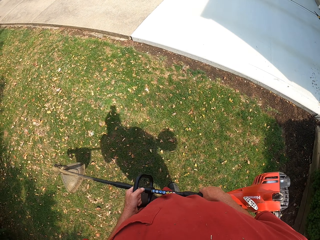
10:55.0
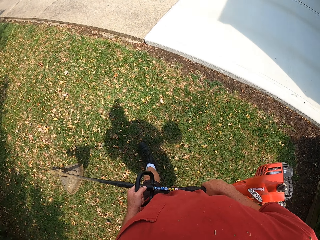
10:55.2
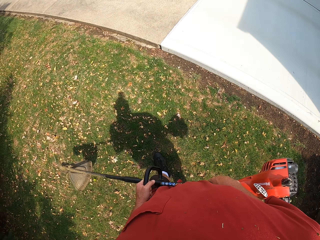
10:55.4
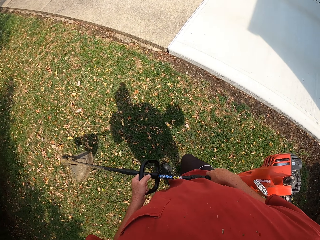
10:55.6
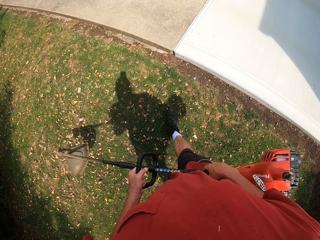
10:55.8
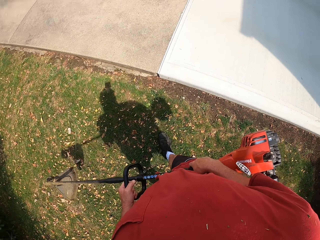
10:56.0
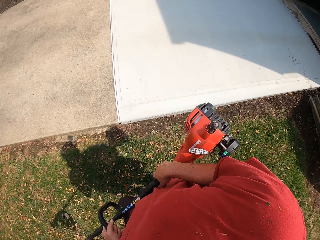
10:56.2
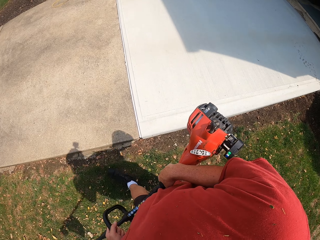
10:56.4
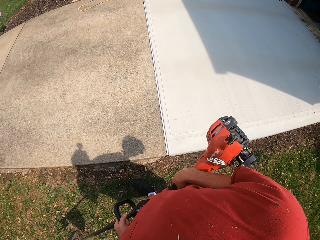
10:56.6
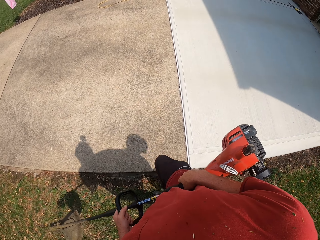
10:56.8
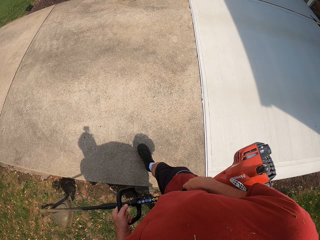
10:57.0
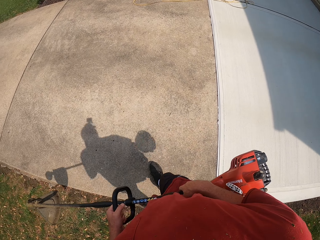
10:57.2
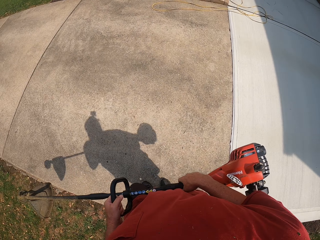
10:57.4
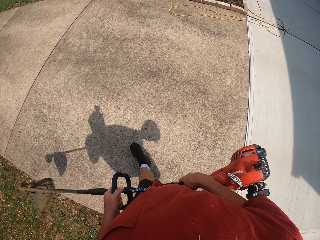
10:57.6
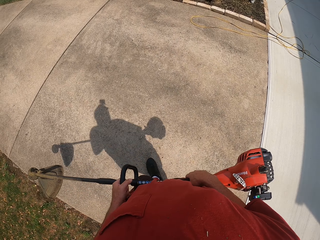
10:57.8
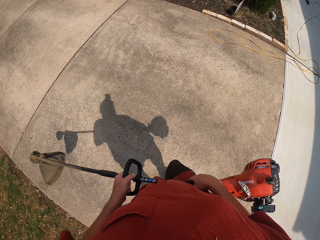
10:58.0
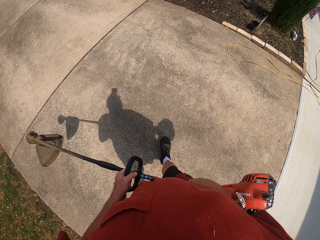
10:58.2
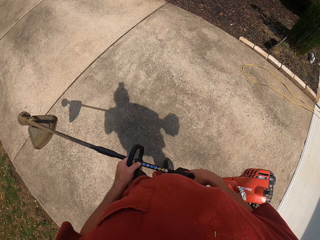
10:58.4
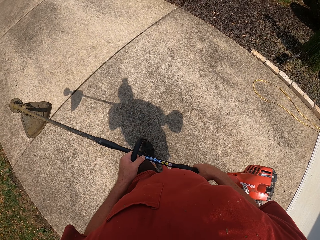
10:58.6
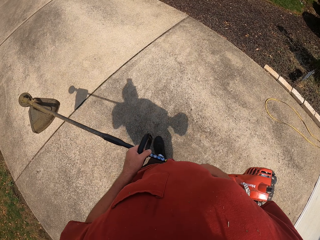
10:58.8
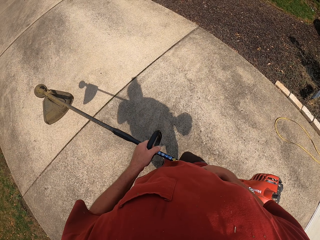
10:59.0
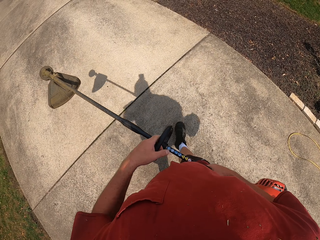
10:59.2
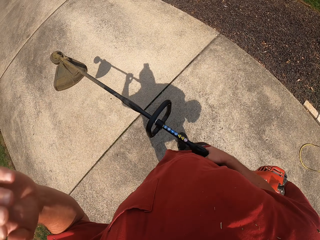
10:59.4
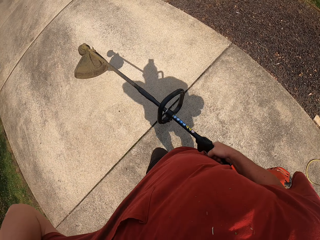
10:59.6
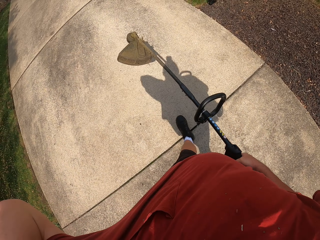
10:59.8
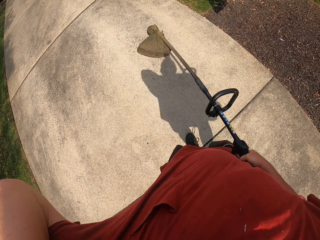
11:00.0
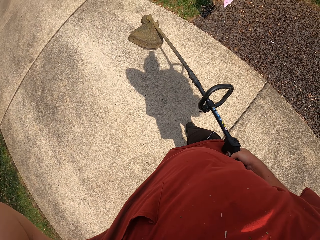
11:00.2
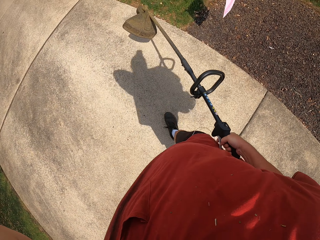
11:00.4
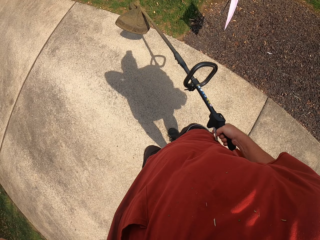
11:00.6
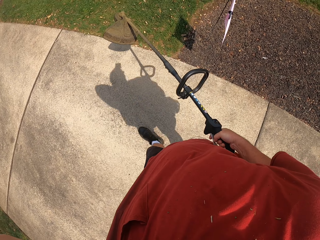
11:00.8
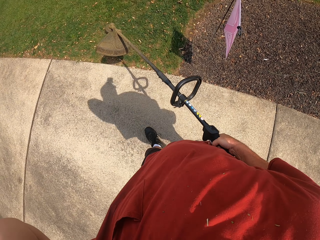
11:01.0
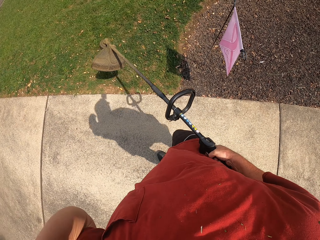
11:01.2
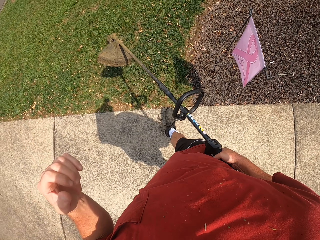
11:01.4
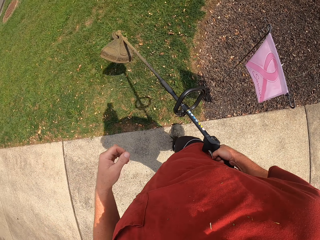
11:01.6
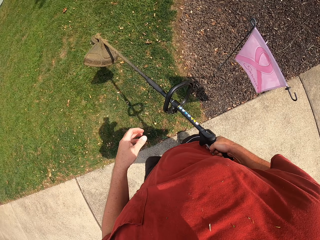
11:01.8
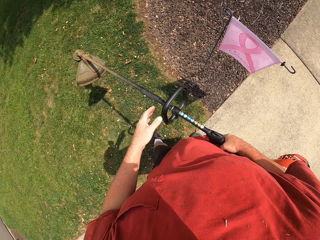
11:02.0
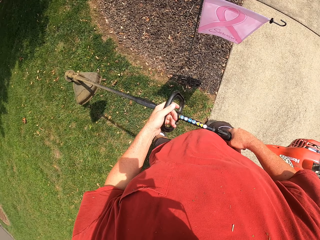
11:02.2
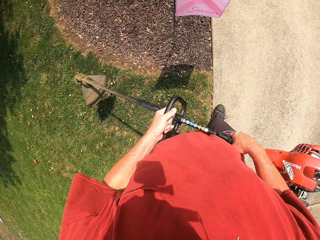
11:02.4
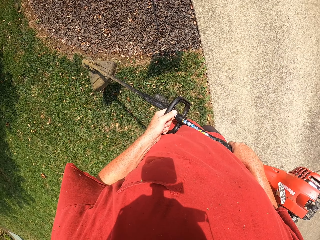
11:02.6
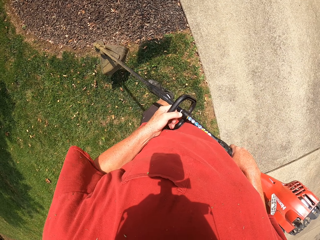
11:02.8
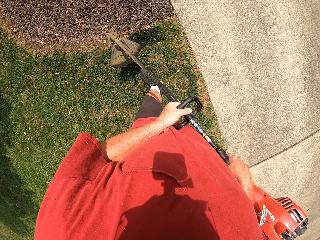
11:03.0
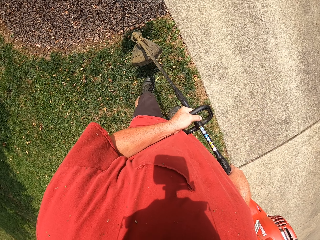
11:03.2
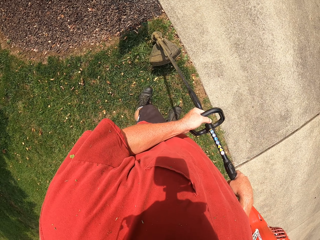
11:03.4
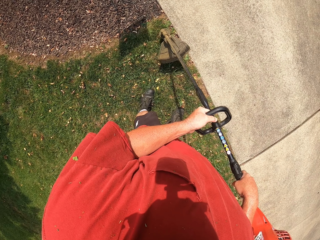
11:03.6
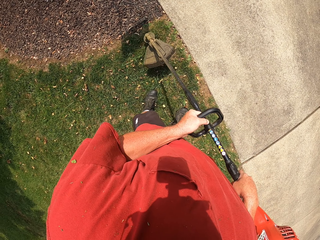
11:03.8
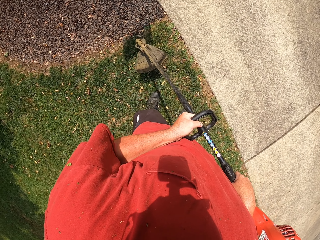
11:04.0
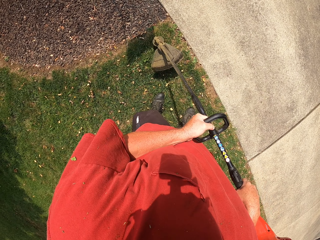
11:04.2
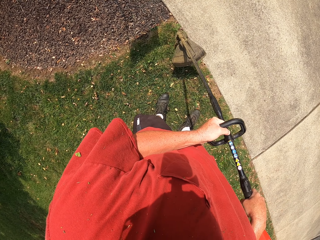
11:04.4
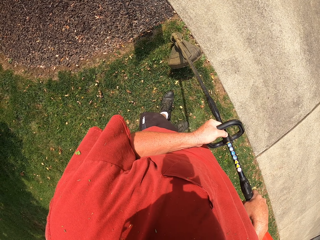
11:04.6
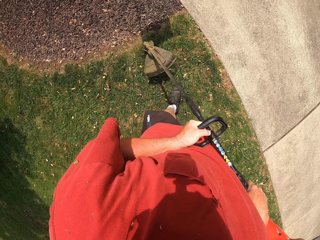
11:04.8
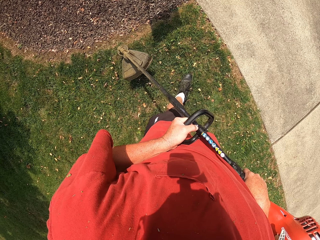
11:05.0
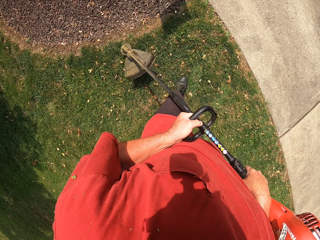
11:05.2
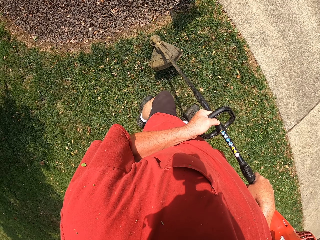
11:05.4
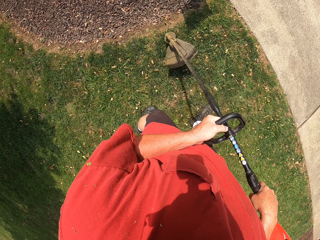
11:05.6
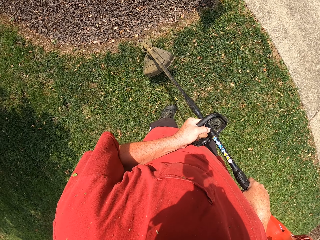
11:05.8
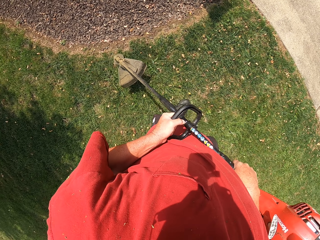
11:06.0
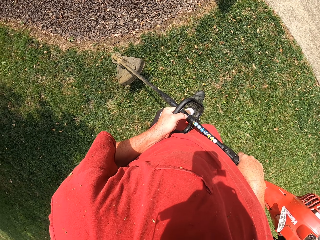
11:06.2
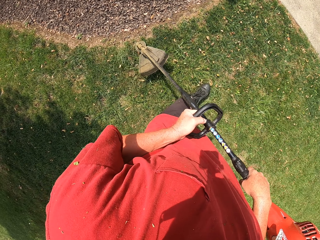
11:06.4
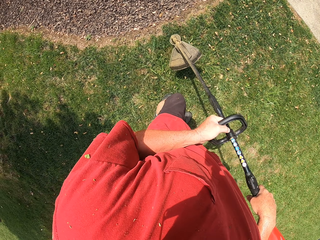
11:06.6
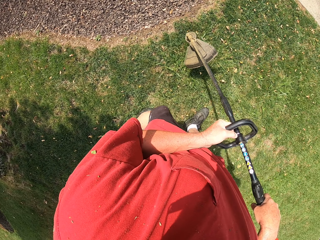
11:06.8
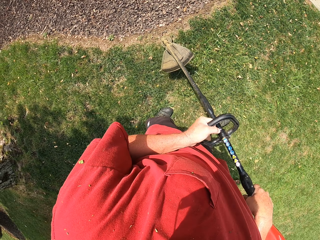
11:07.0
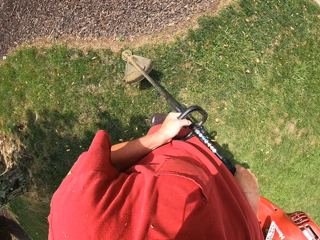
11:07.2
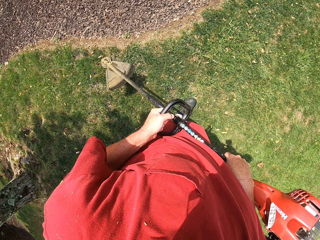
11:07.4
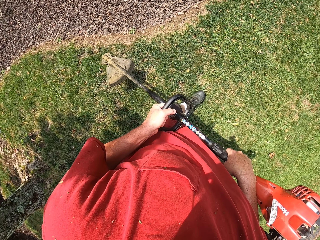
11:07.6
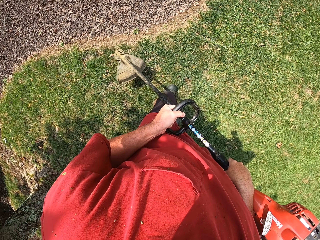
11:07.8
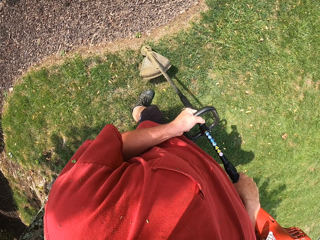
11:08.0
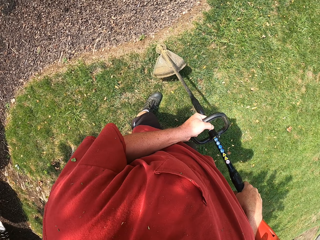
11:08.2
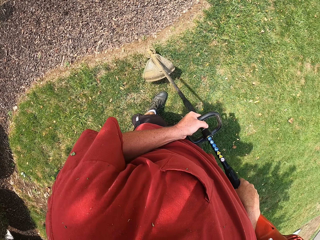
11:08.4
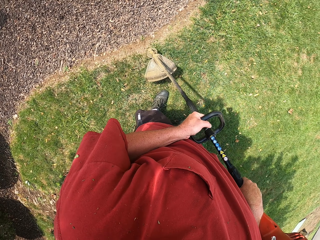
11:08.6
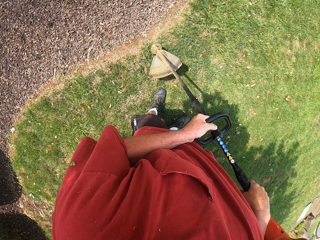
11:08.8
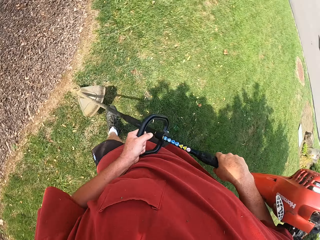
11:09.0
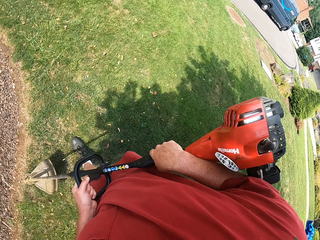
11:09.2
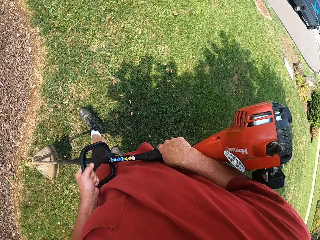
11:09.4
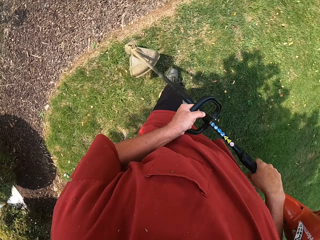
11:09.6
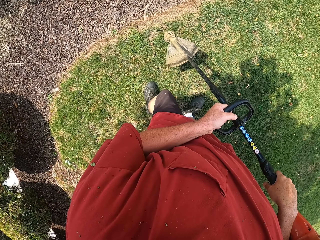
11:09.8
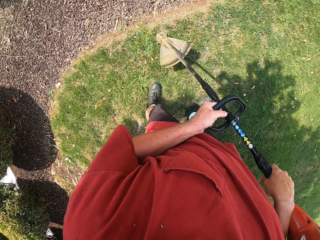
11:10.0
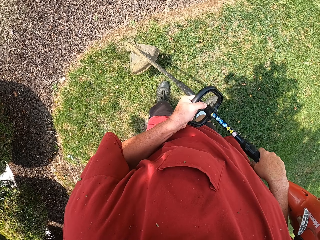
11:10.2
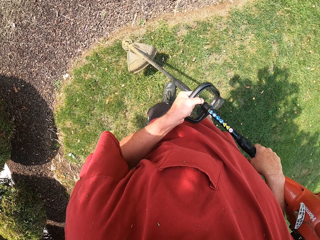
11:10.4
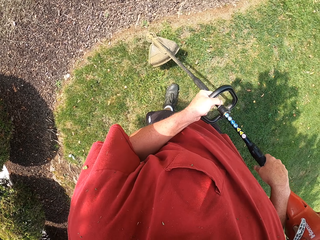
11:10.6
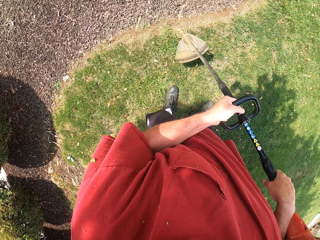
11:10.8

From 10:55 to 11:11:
The camera wearer cuts ground grass with a brush cutter.

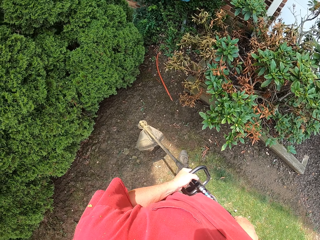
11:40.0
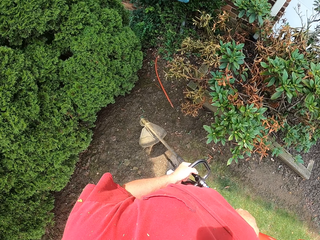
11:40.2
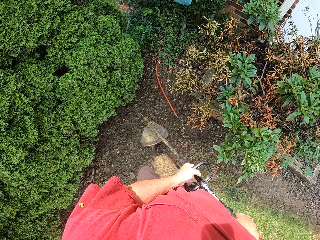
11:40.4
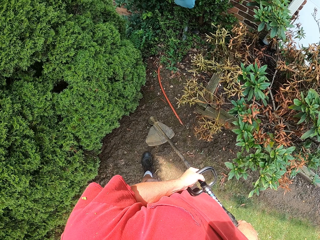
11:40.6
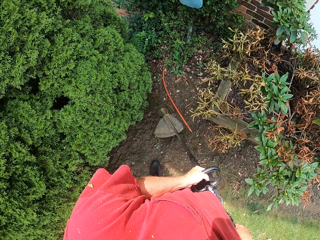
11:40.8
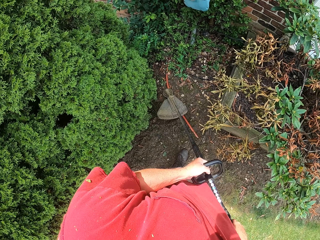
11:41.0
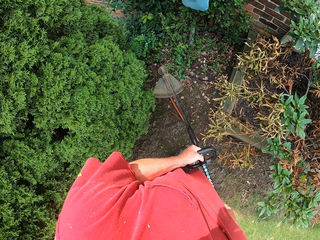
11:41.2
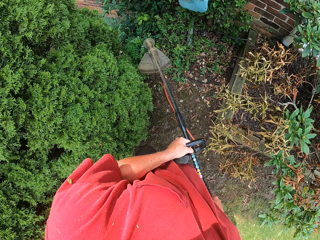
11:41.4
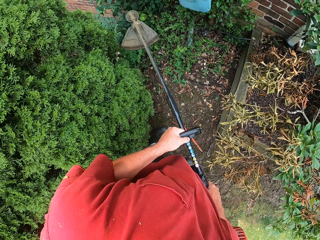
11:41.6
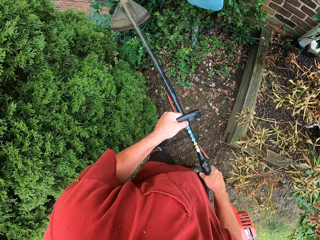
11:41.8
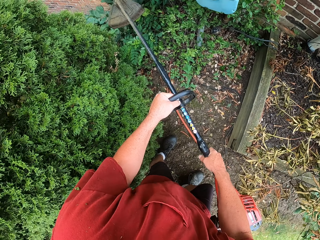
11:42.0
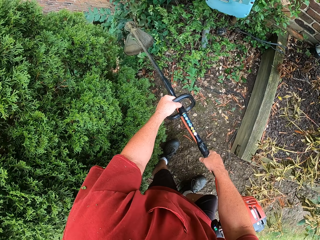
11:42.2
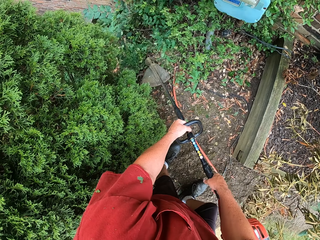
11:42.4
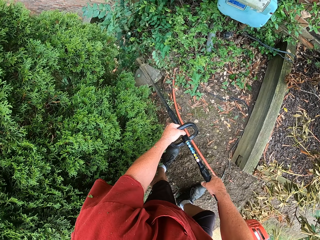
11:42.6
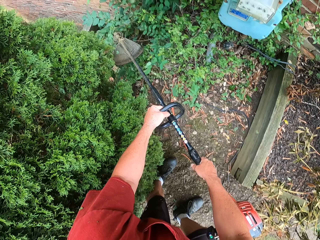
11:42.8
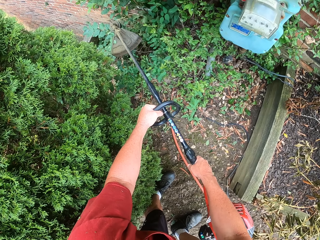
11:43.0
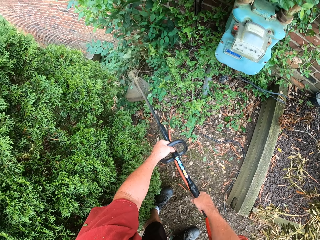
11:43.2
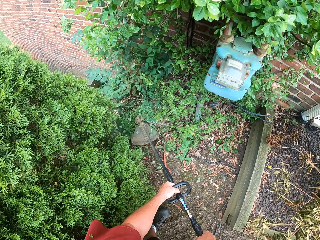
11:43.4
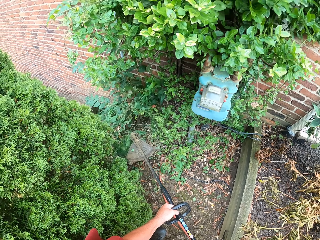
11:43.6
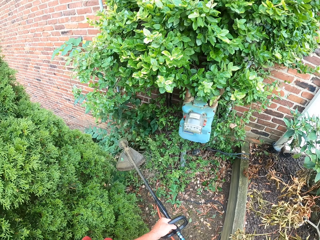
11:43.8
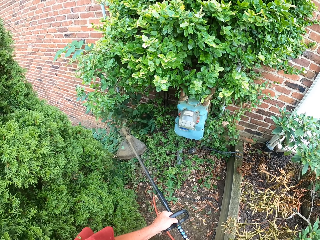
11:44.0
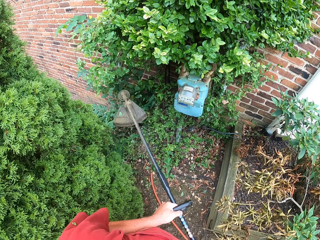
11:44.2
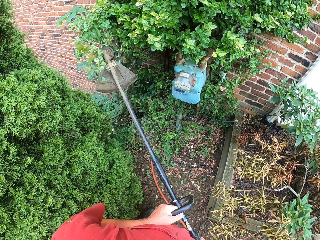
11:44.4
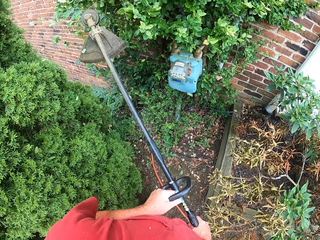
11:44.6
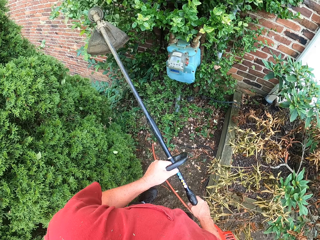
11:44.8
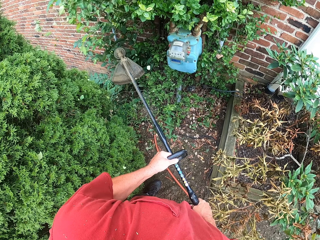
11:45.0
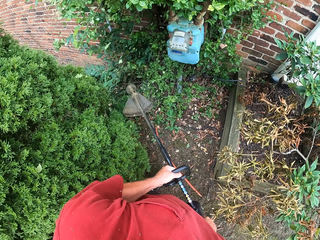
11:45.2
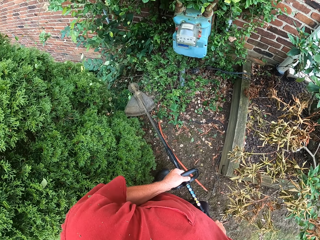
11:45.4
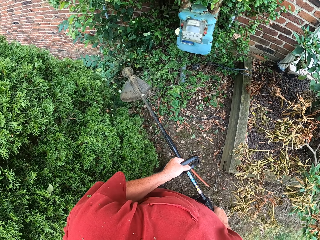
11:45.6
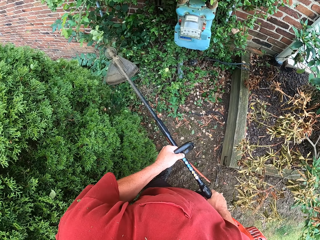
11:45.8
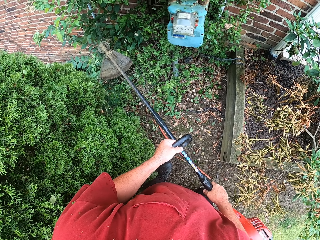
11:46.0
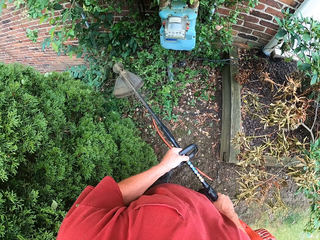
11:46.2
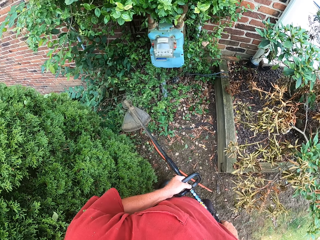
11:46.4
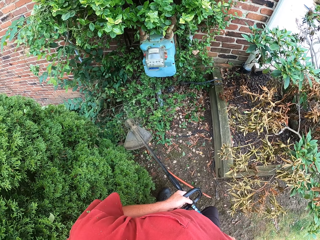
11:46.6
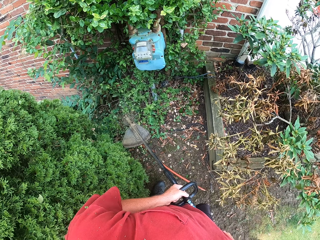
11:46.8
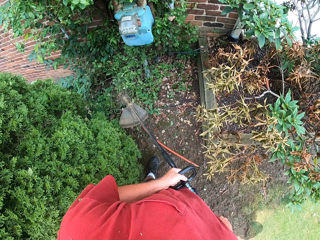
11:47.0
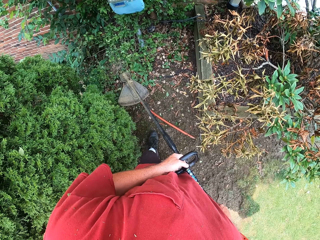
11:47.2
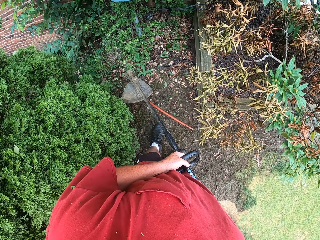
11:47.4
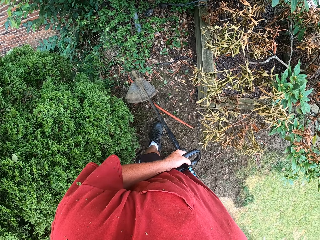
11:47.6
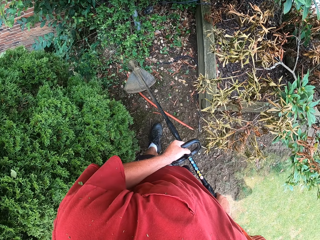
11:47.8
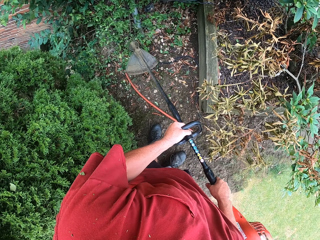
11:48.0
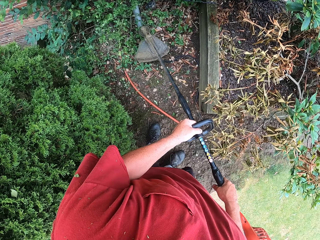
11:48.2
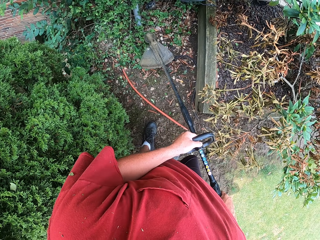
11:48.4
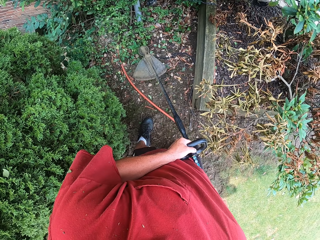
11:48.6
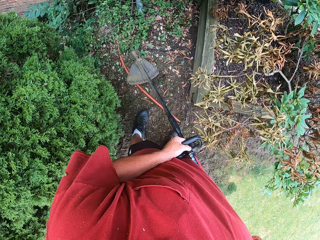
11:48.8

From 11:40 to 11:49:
The camera wearer cuts some high shrubs at the fence with a brush cutter.
